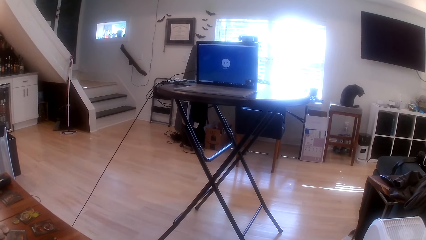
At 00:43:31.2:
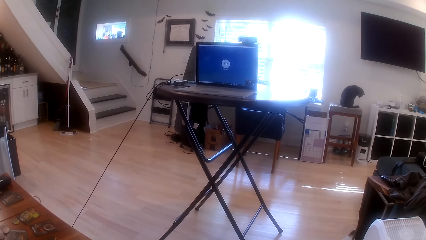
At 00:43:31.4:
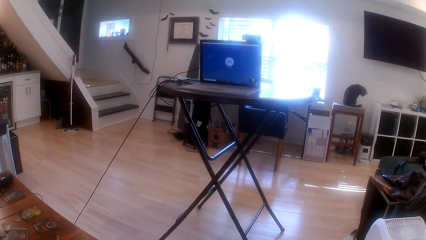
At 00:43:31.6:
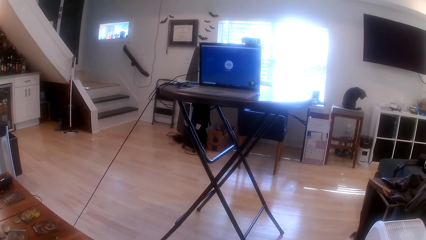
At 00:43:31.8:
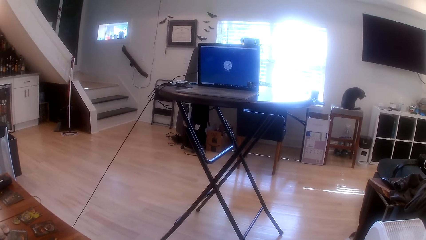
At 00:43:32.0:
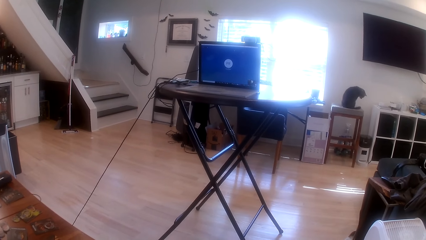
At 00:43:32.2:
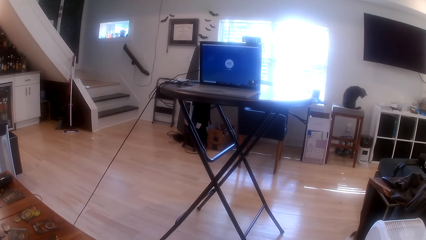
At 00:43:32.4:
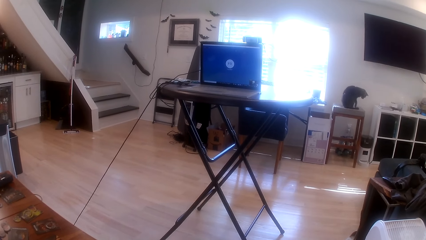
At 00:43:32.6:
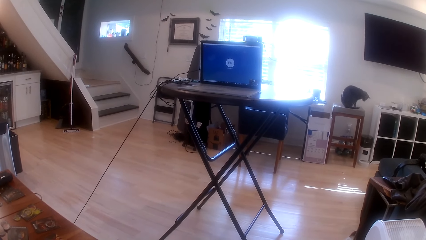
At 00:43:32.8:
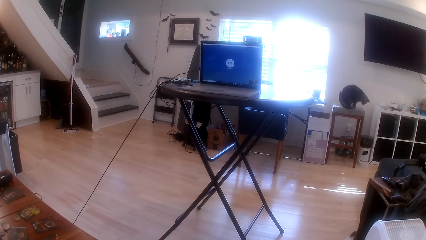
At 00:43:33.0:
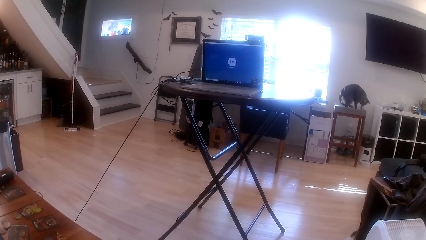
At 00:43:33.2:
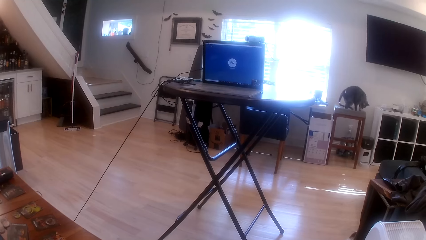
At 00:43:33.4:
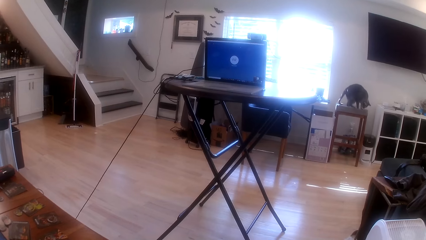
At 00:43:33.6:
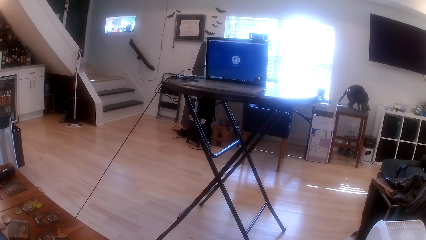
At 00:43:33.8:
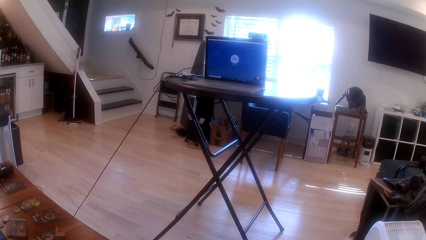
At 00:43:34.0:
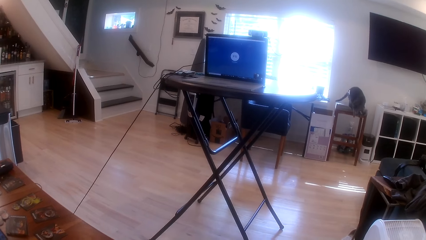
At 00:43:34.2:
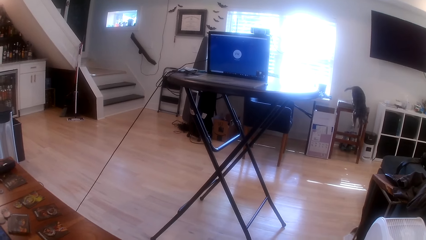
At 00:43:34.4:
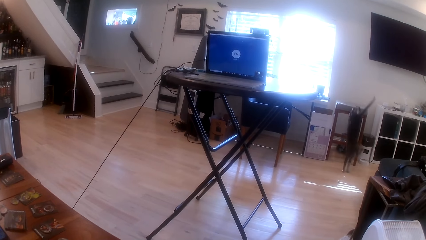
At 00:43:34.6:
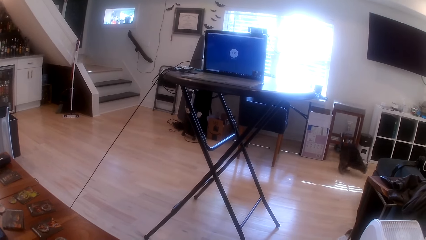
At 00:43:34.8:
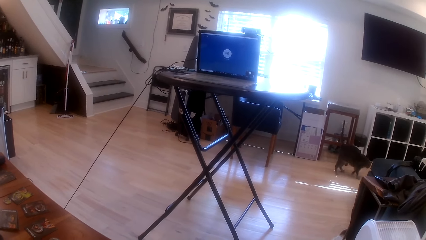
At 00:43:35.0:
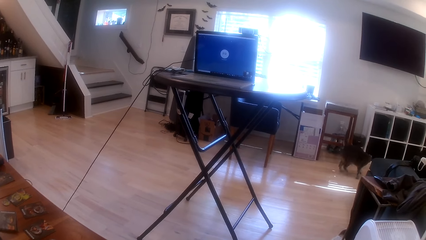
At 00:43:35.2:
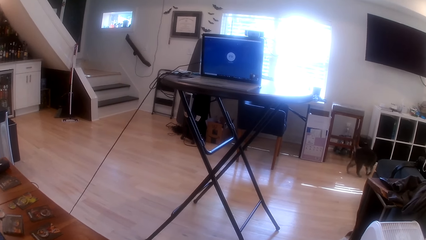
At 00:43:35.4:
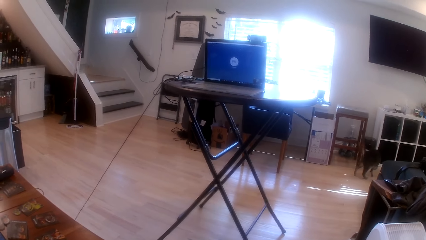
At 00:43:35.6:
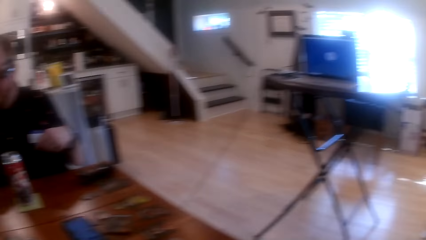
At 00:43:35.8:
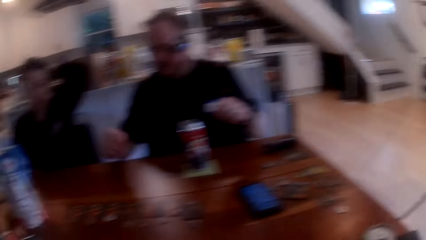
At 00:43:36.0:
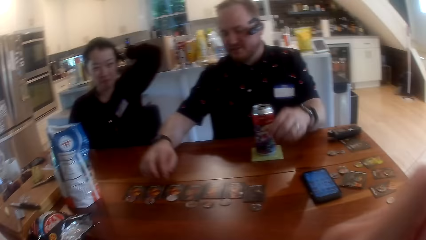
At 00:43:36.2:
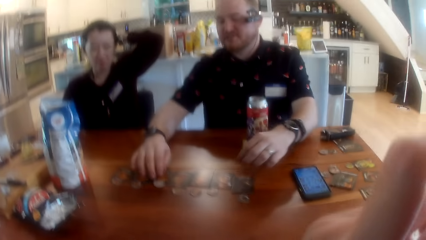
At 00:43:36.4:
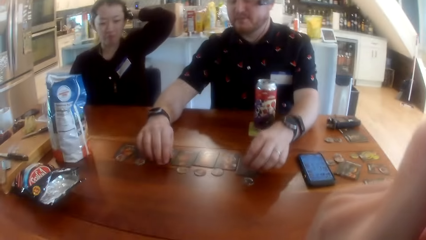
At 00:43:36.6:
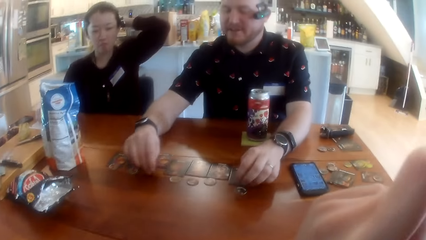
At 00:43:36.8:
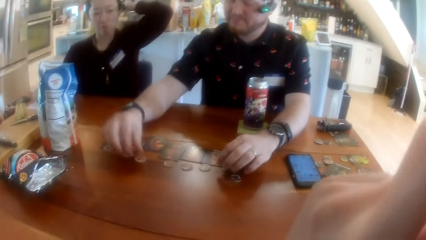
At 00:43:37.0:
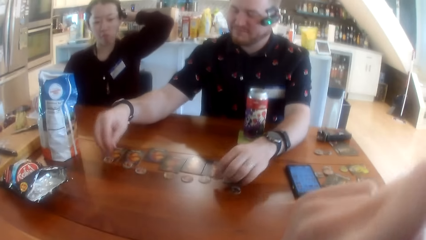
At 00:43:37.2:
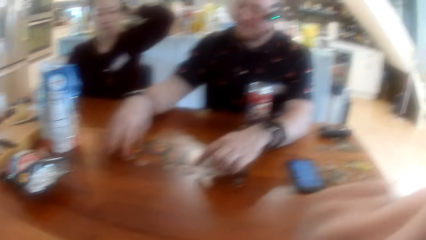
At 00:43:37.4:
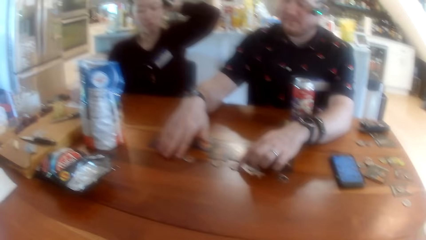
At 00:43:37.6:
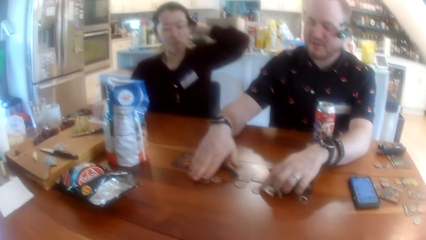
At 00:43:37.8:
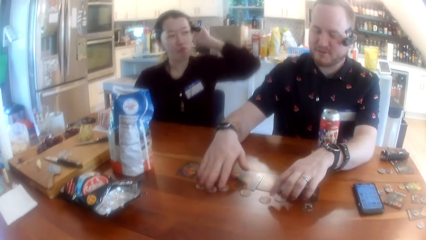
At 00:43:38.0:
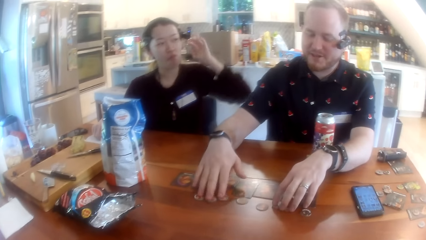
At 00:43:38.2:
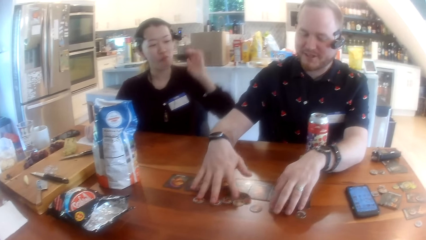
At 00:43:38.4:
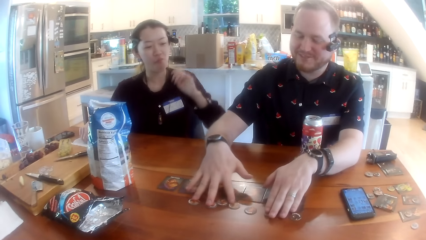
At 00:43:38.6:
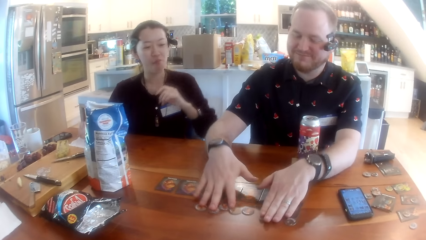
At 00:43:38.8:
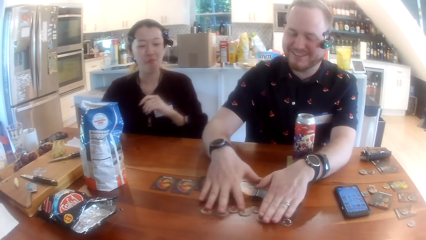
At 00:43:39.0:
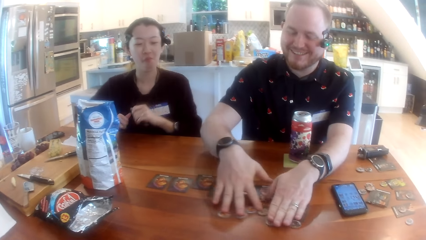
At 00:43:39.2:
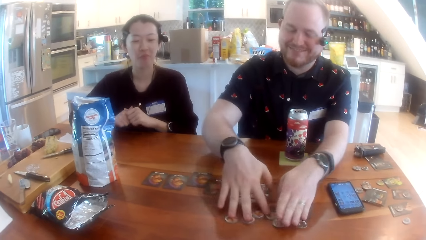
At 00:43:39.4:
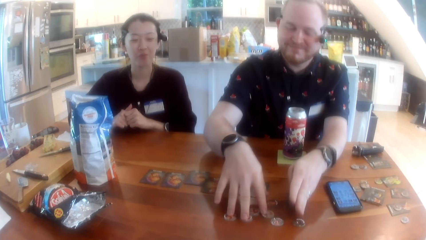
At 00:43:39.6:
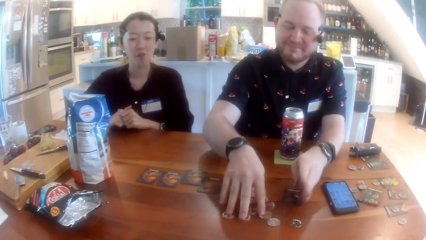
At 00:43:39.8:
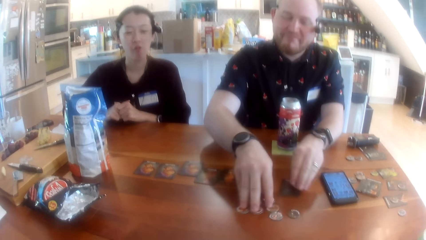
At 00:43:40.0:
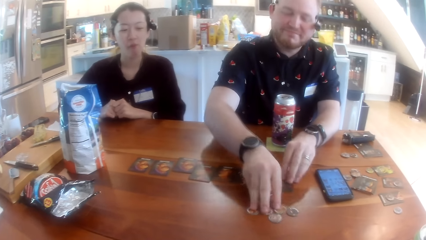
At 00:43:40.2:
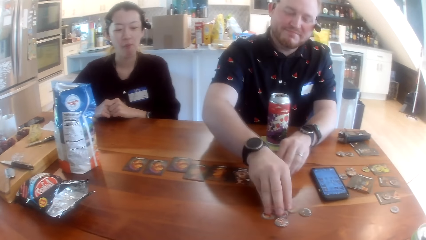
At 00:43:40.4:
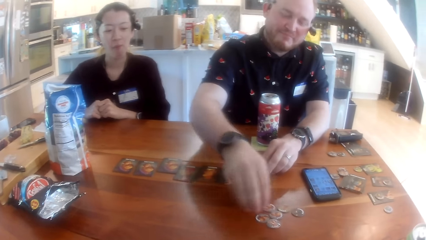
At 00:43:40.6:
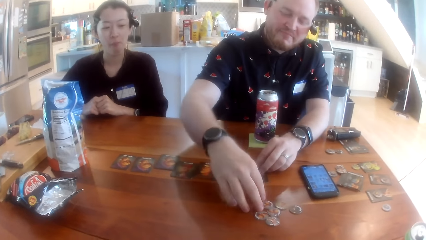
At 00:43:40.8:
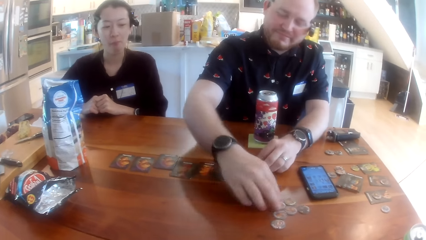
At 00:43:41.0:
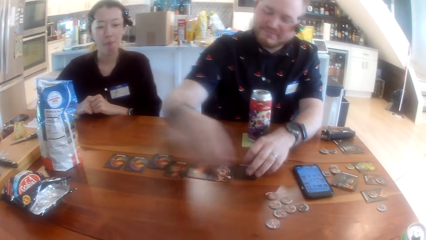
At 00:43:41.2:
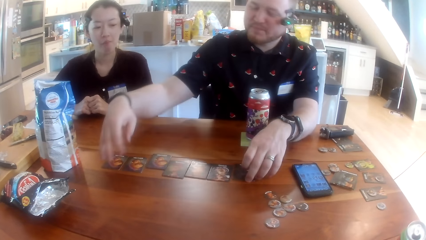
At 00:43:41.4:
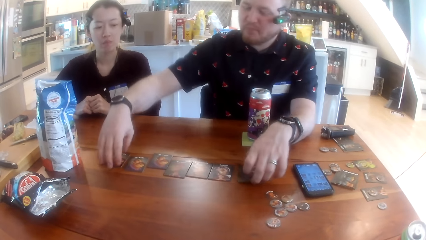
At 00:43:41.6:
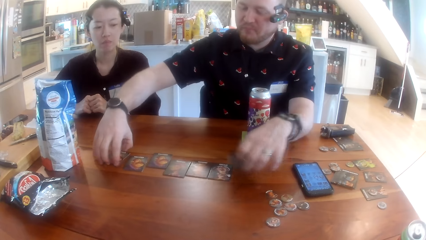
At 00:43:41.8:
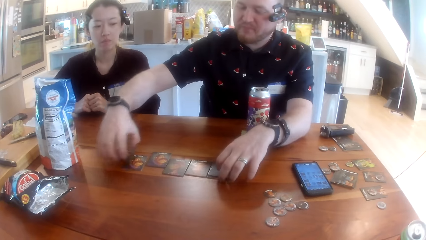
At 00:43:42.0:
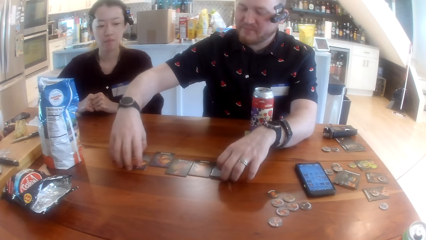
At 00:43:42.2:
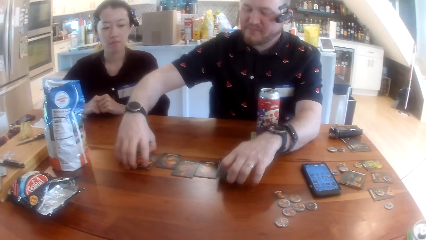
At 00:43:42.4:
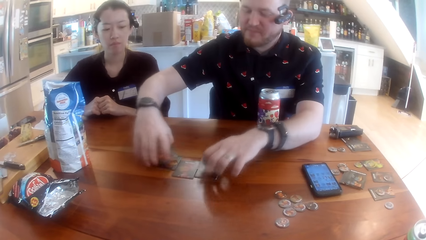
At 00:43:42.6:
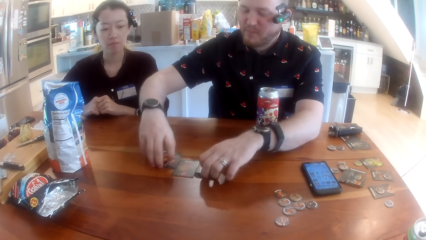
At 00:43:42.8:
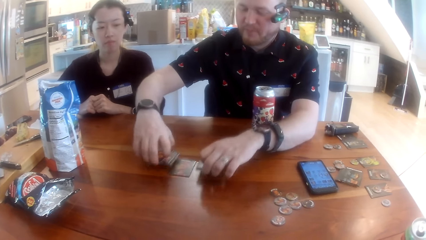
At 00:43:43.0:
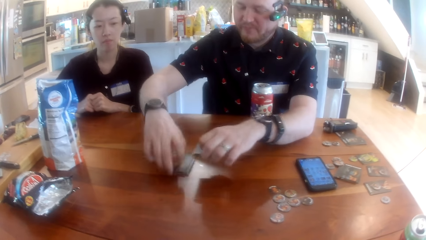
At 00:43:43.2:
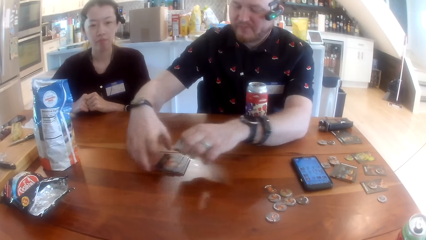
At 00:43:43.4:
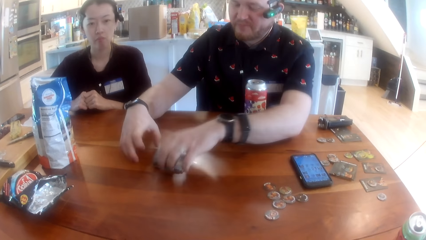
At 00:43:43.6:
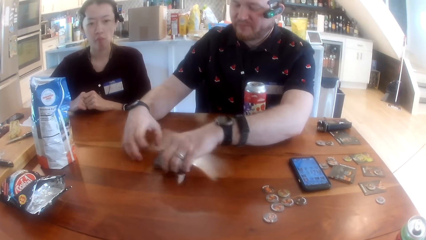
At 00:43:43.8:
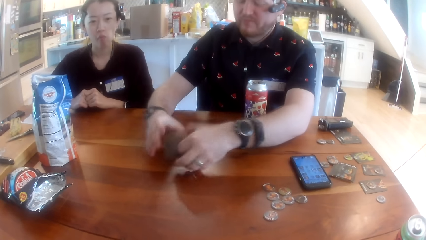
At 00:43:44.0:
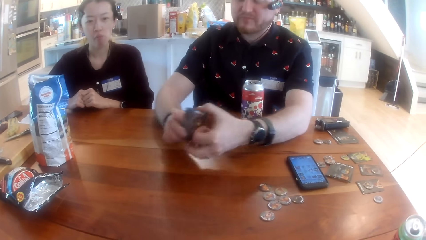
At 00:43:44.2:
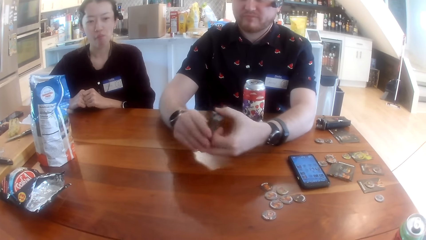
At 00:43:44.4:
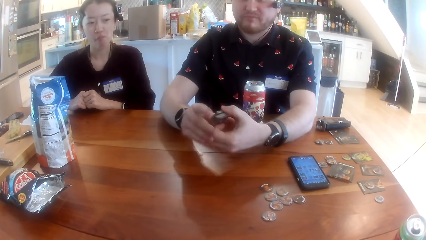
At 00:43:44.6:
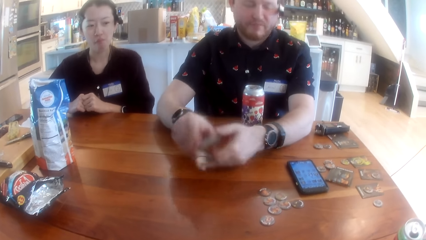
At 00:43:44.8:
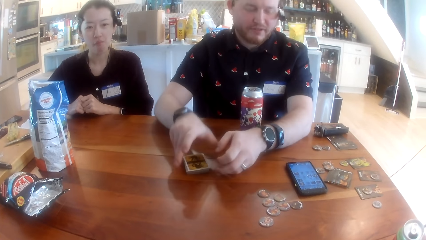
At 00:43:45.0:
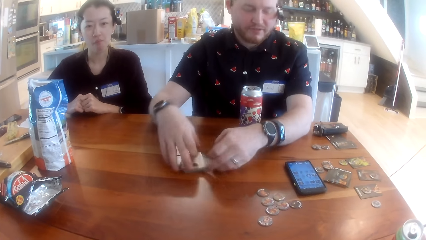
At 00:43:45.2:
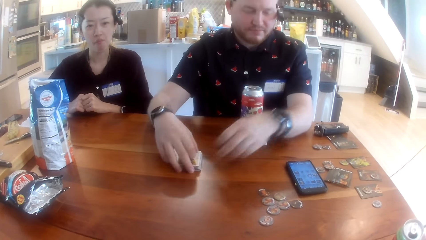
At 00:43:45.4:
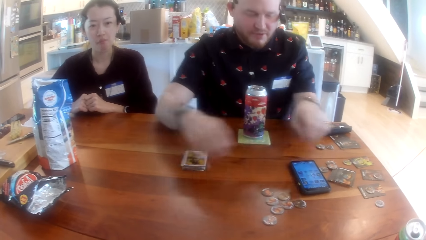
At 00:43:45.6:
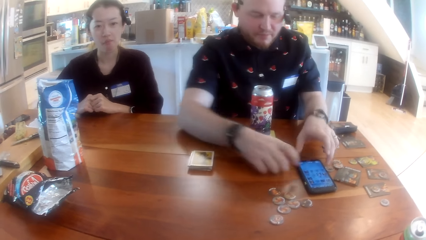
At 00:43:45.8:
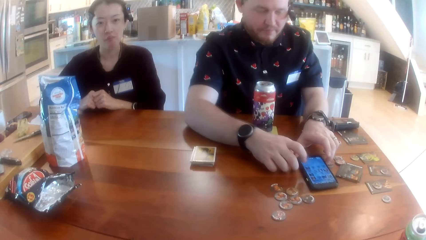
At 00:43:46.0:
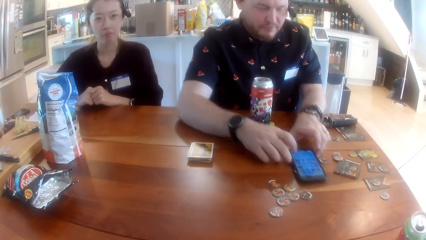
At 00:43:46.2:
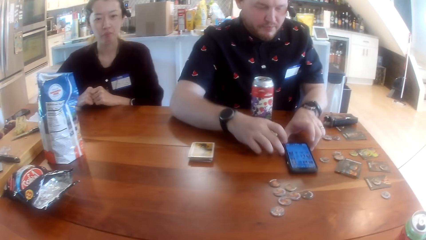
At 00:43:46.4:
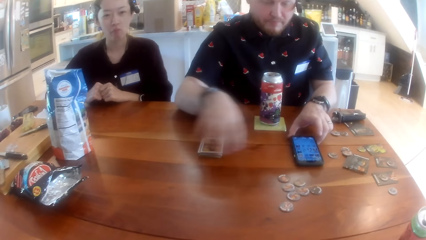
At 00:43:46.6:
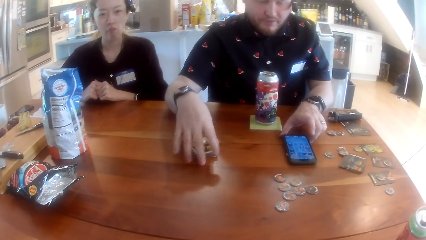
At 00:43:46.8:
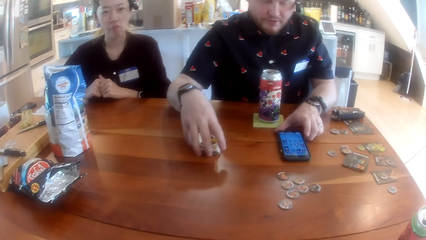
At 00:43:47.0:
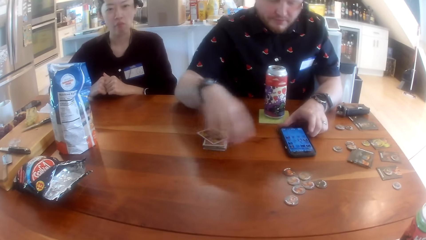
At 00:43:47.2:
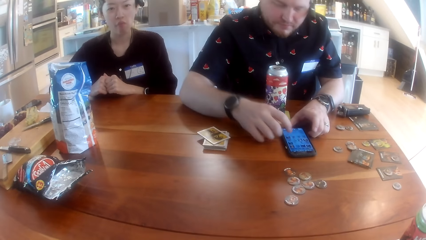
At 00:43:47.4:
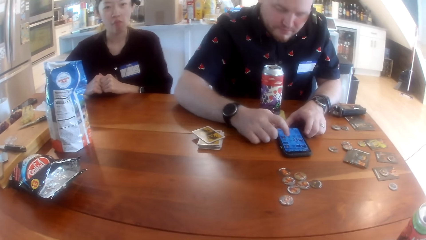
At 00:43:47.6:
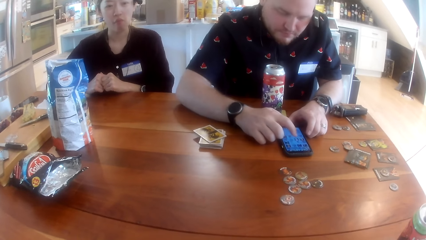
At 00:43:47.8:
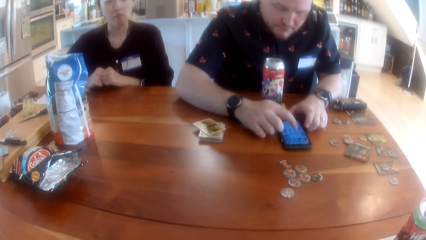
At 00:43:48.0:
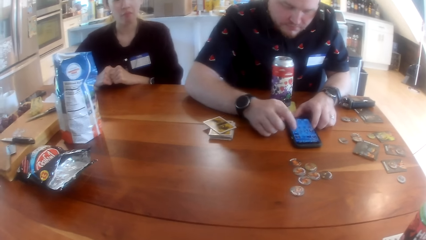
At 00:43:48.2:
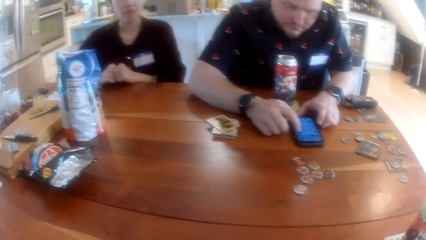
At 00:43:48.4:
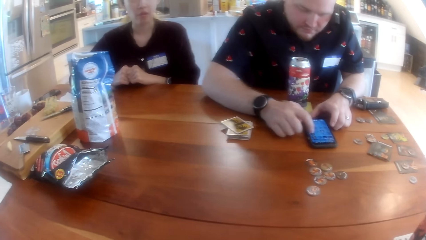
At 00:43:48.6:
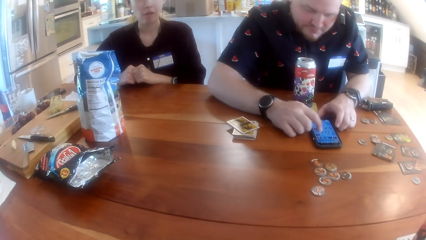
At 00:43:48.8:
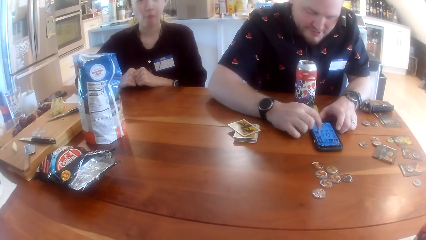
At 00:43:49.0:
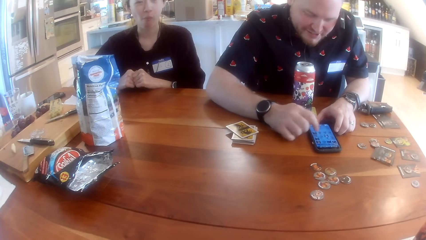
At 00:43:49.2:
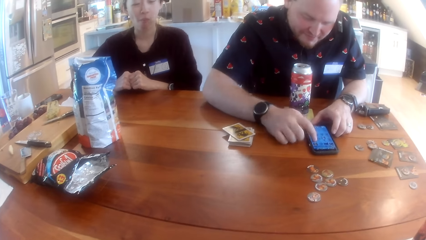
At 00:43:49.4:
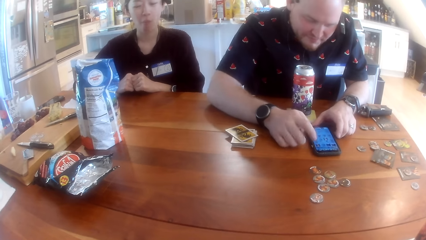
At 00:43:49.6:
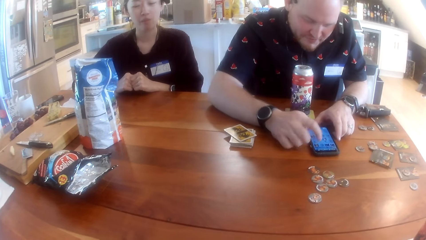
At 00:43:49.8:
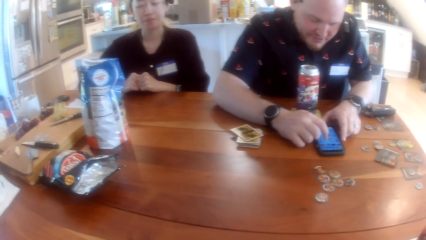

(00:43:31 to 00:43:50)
A man moves some game chips on the table with both hands. The camera wearer raises his hand slightly. The man moves some game chips on the table with his right hand, stacks the cards on the table with both hands, holds the cards in both hands and drops the cards on the table with his right hand. The camera wearer interacts with the people at the table. The man pulls the phone on the table with both hands, touches the cards on the table with his right hand, moves the phone on the table with his left hand and operates the phone on the table with both hands.
